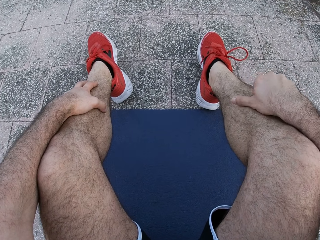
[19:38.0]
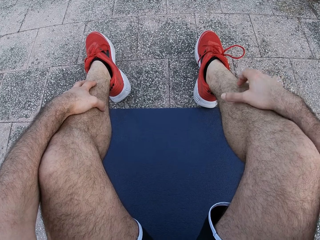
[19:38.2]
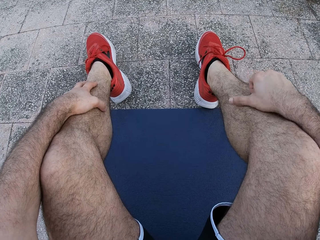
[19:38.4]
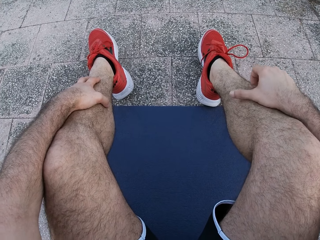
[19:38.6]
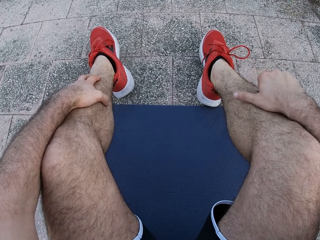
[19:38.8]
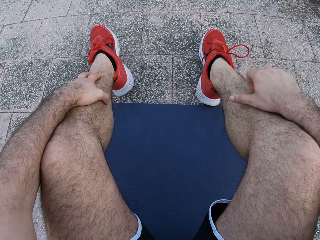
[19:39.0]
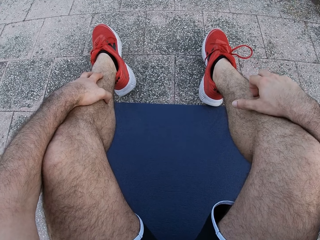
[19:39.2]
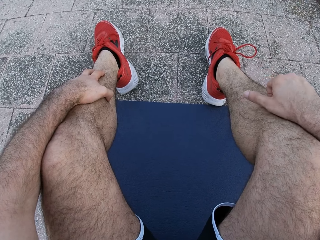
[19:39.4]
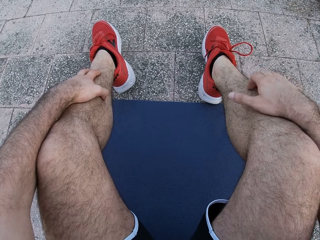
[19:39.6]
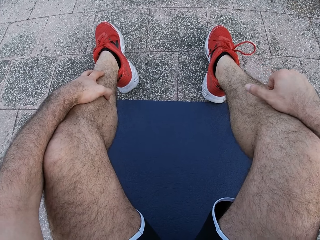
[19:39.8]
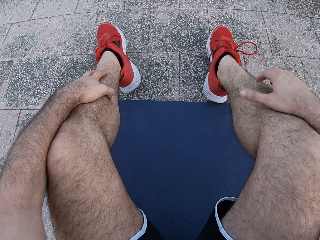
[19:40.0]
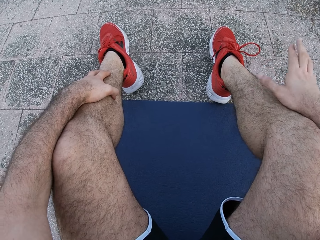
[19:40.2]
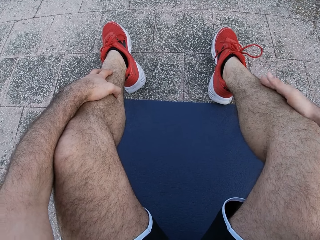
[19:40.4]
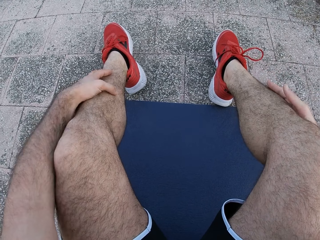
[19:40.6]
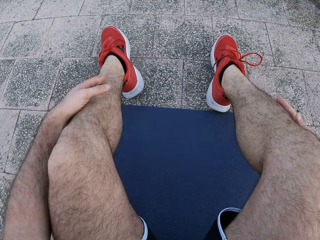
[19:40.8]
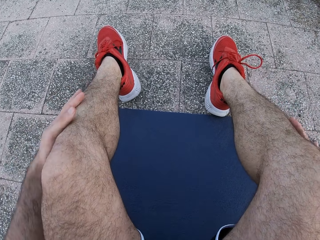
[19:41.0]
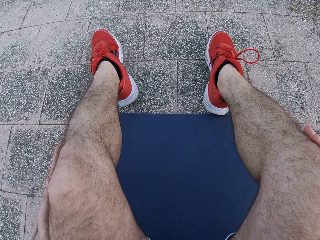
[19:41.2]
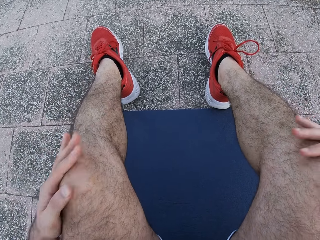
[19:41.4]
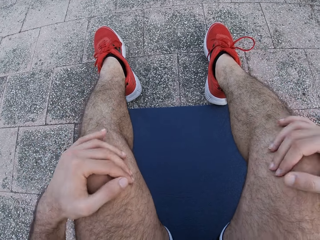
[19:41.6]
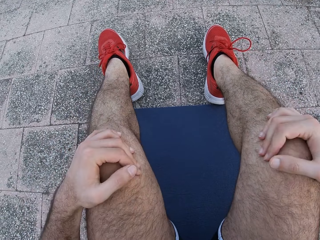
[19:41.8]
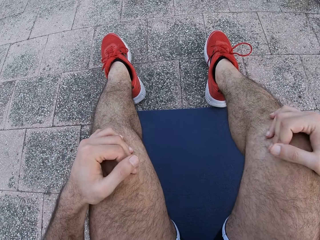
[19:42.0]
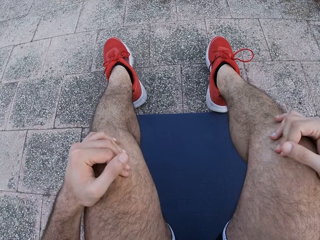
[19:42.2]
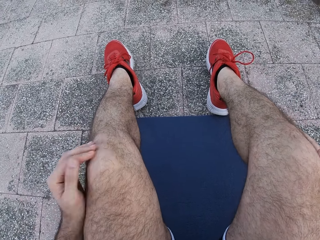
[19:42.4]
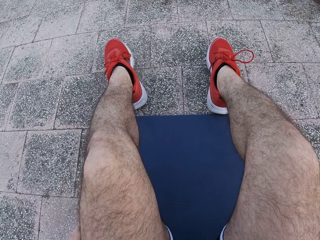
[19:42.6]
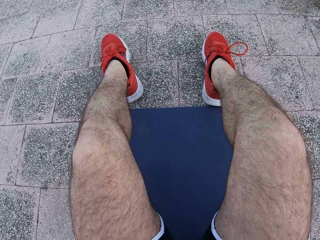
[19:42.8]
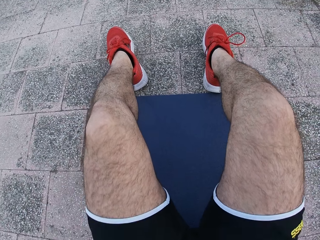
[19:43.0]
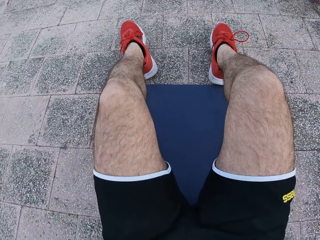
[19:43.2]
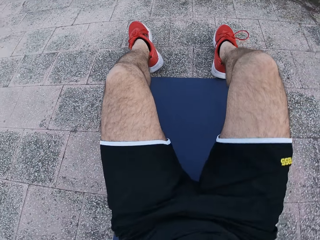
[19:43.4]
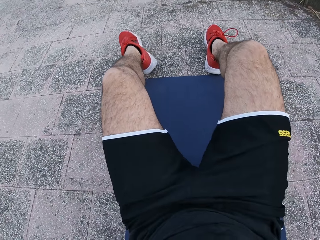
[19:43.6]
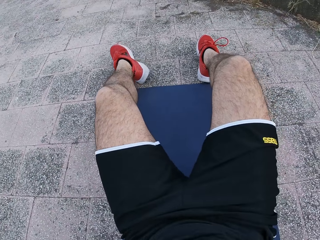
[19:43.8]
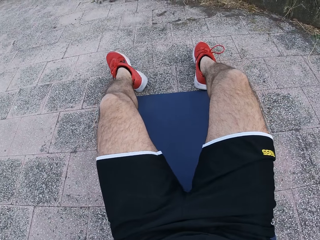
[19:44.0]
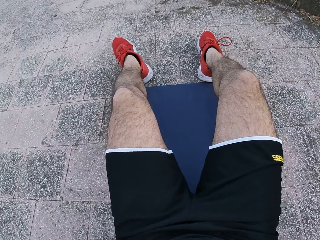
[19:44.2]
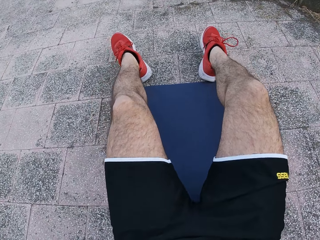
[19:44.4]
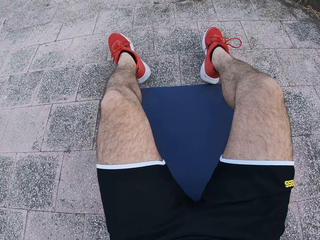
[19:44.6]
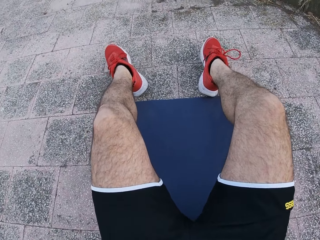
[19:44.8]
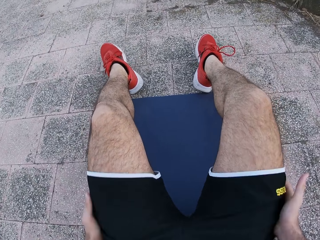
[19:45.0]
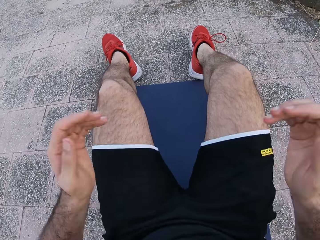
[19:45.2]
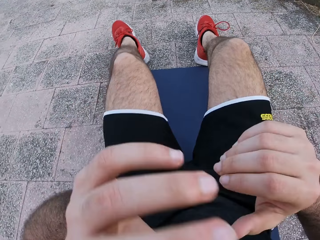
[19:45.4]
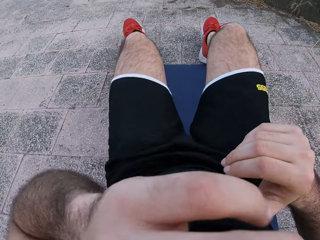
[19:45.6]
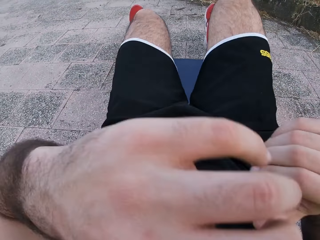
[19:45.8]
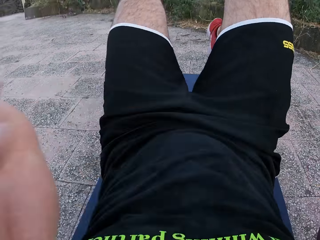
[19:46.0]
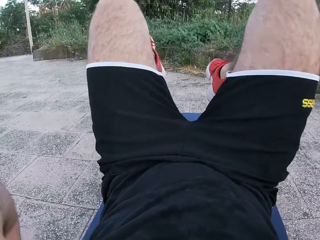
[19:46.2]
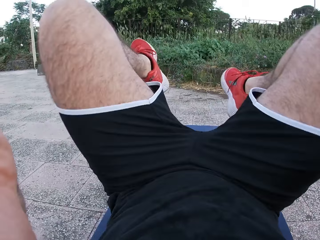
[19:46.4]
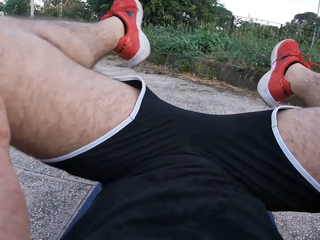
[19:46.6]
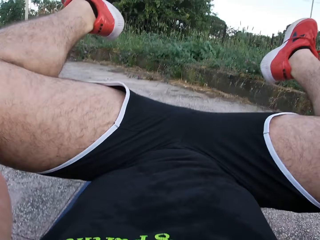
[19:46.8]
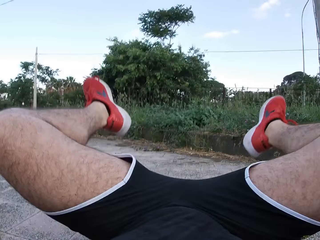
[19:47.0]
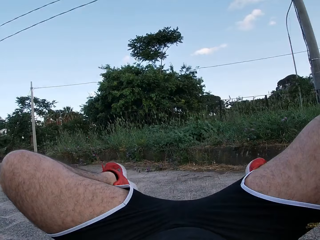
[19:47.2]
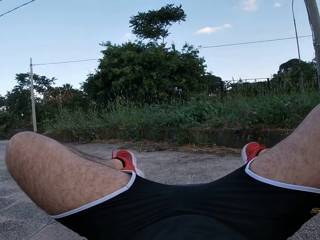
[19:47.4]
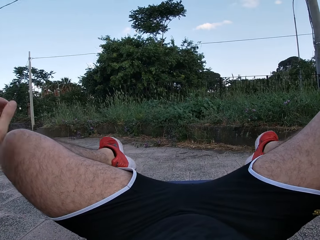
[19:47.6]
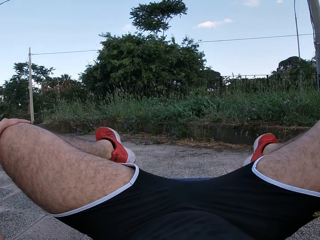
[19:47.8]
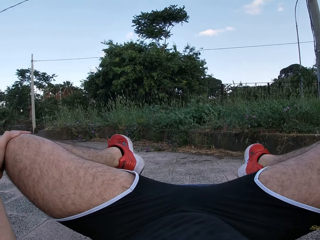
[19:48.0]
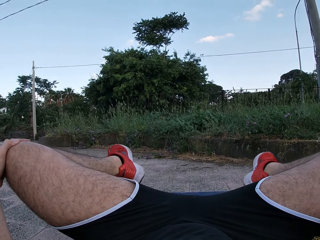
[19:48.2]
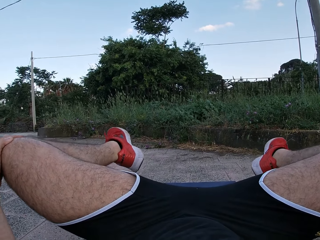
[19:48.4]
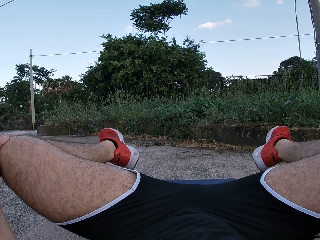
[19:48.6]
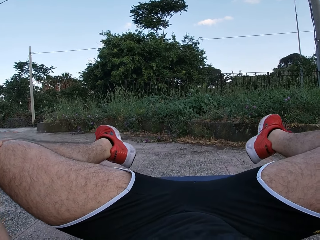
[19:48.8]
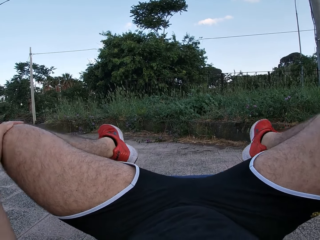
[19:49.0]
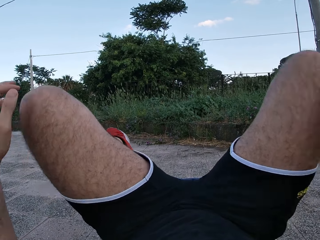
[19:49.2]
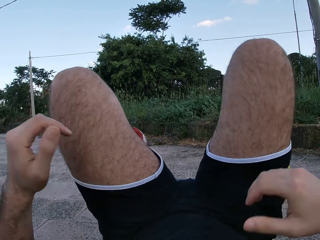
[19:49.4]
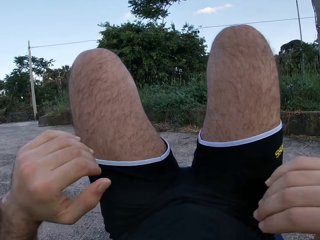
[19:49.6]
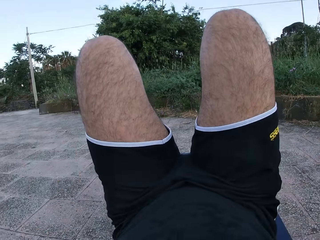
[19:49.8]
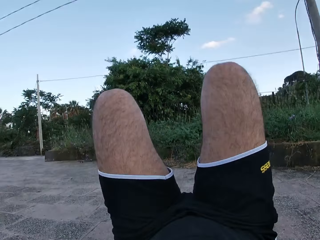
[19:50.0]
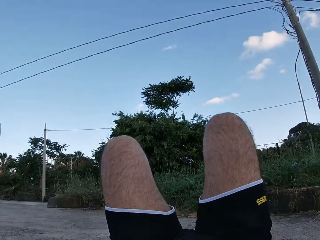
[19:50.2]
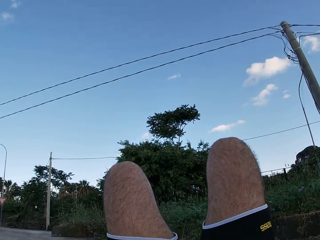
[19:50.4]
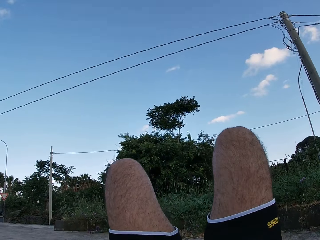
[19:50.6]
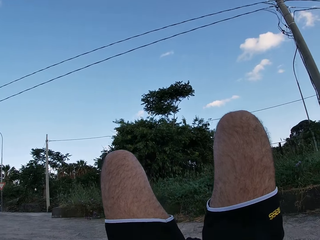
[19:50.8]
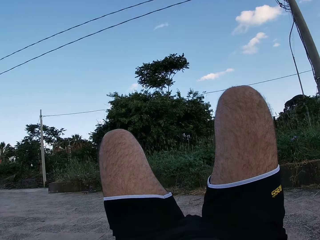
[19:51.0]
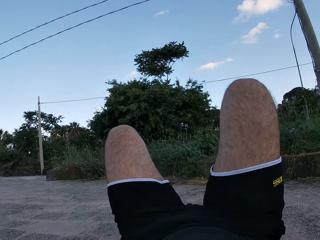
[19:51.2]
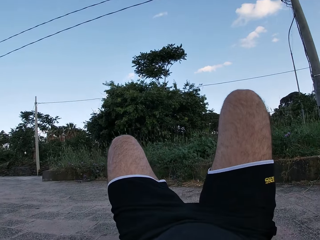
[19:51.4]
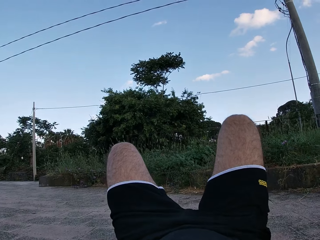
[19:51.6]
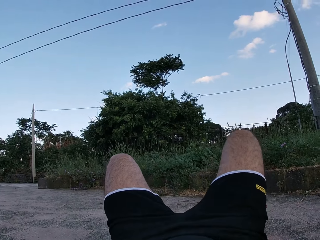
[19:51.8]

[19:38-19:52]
The camera wearer moves both hands. He scratches on his knees. He moves both hands. He exercises on a yoga mat. He lifts both hands. He lies down. He adjusts the camera. He pulls both legs. He lifts up both his legs. He moves both legs. He pulls both legs. He moves both hands. He adjusts the camera. He looks up at the sky.

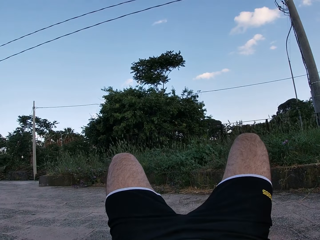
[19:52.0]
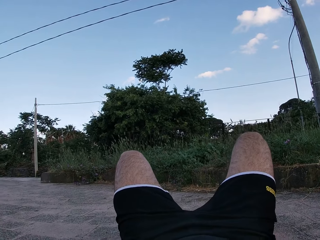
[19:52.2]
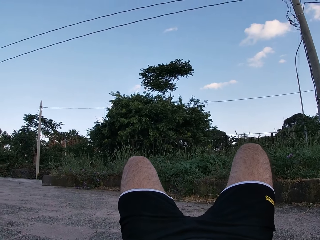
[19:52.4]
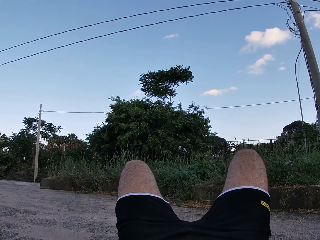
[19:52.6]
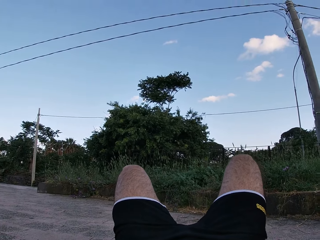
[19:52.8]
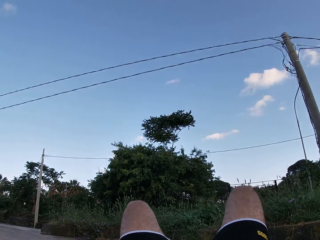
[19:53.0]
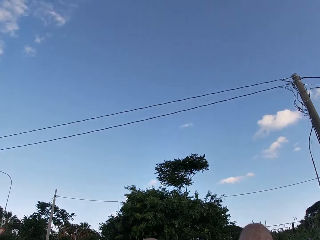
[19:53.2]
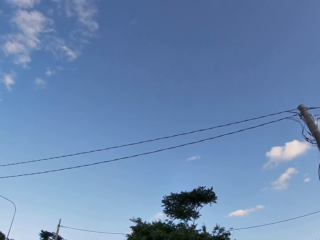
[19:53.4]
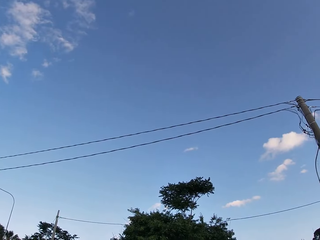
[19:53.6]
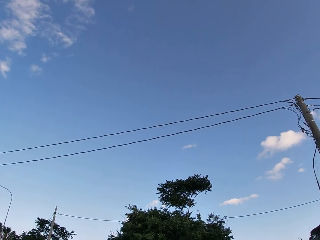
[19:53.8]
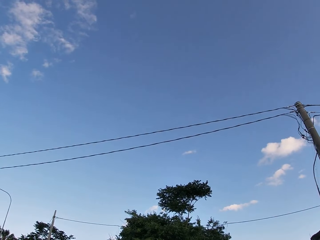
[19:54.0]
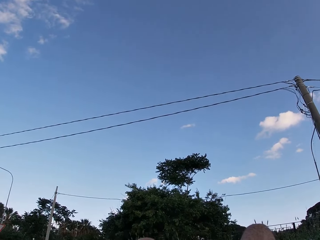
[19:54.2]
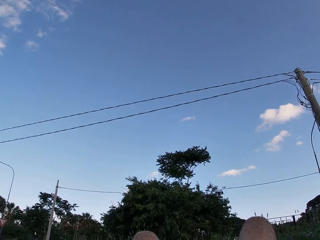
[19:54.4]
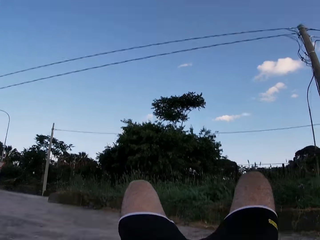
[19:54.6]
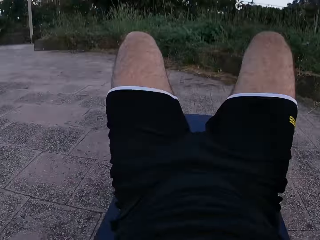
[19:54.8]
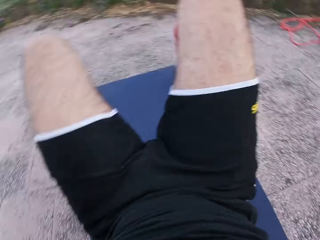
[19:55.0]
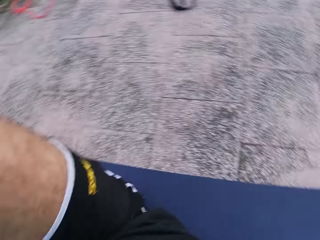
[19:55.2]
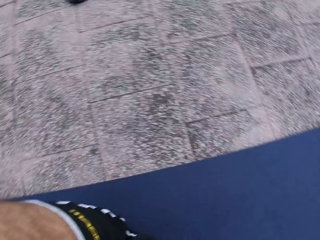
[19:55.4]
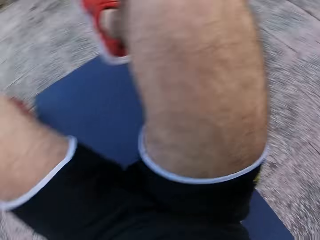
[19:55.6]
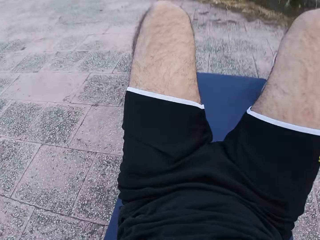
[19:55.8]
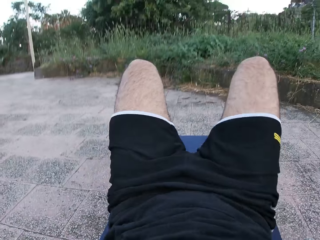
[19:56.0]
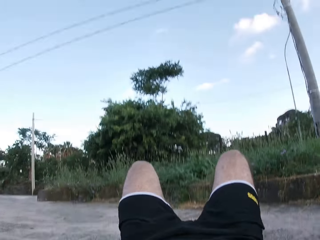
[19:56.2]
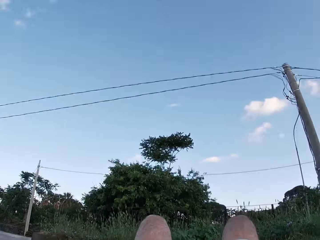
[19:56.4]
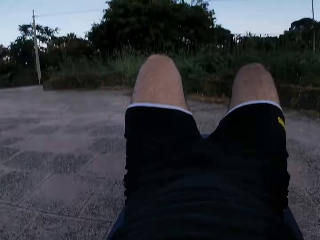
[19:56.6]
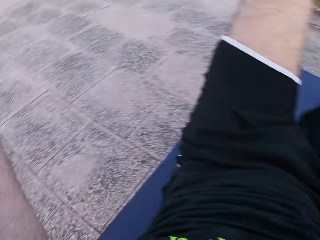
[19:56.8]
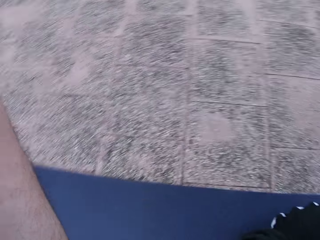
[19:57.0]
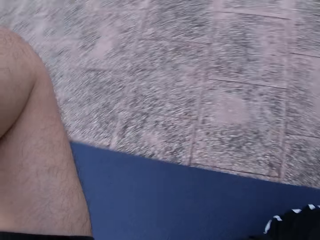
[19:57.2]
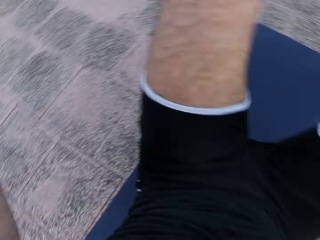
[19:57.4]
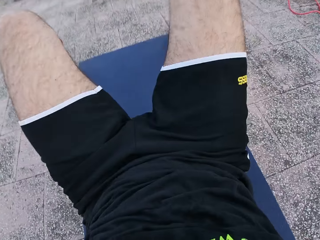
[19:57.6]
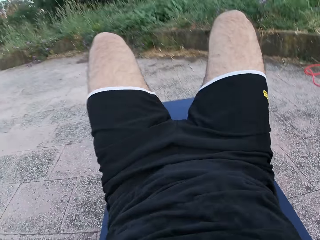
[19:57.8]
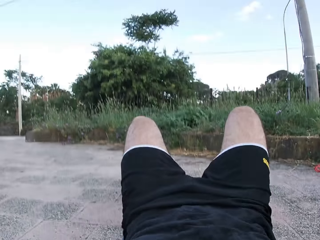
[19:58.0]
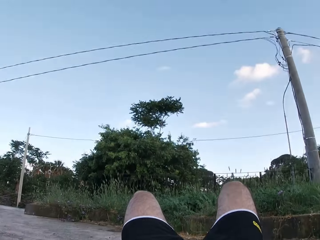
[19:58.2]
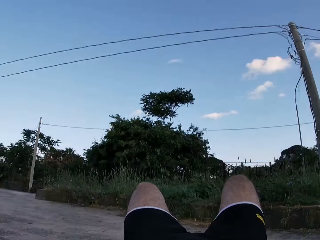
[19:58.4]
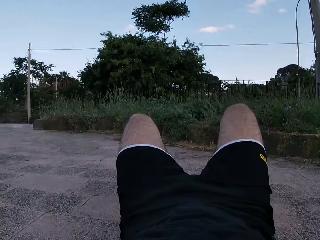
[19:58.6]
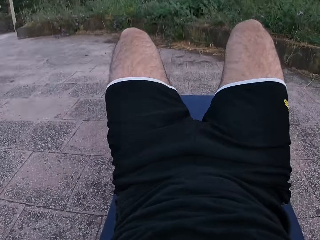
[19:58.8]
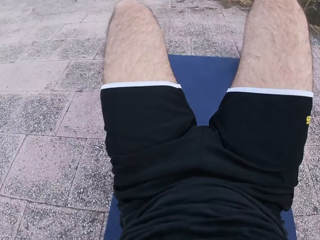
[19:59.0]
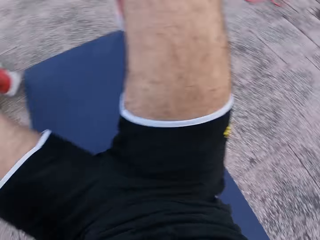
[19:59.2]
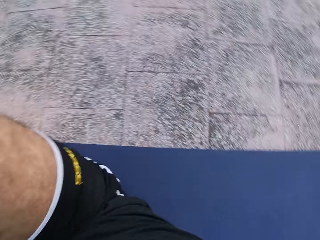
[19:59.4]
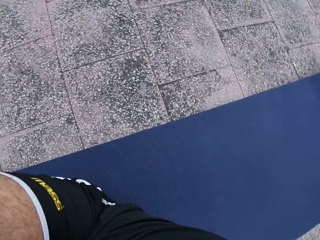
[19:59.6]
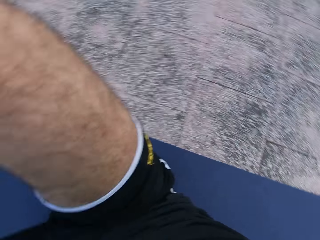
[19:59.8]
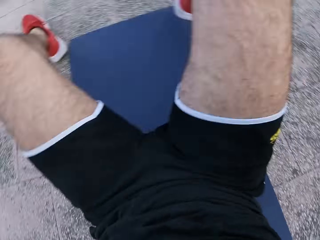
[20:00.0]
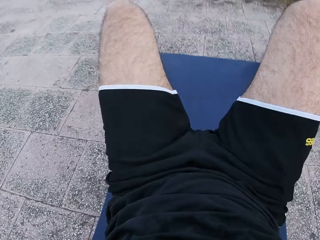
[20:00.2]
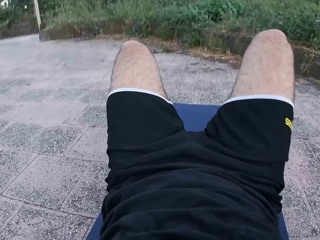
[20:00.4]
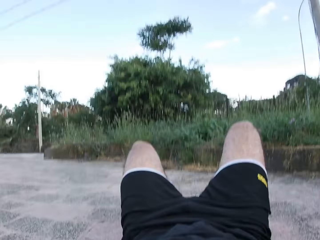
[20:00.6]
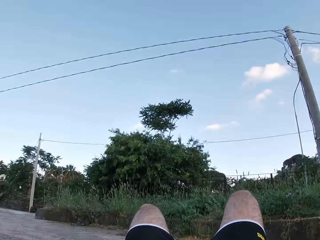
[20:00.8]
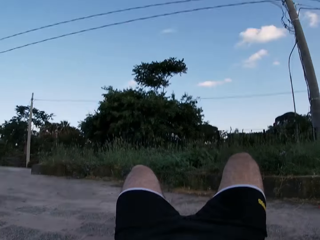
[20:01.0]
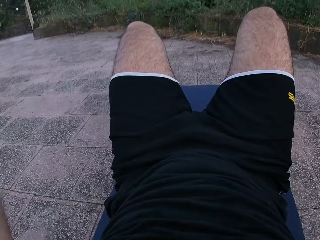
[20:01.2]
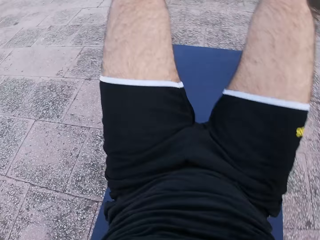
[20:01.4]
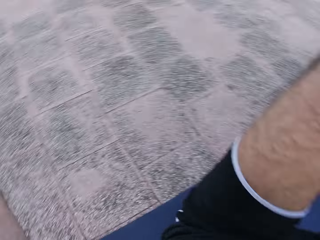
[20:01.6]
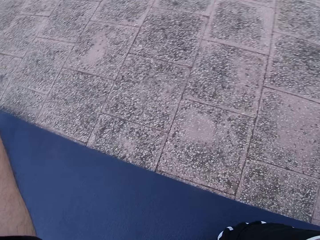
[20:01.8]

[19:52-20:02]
The camera wearer moves both legs. He looks at his legs. He puts his legs down. He looks up at the sky. He looks around. He exercises on a yoga mat.
